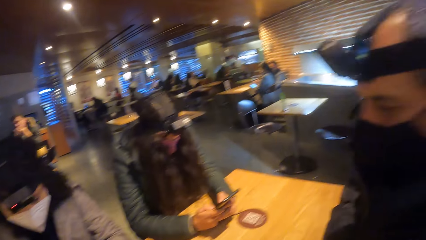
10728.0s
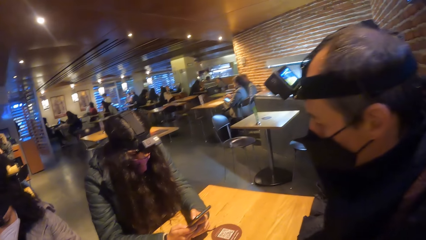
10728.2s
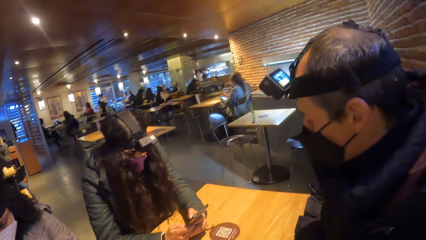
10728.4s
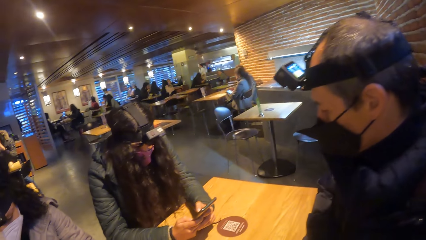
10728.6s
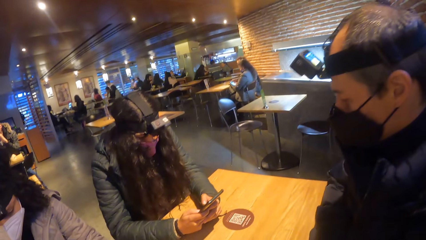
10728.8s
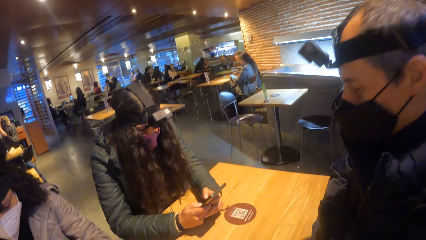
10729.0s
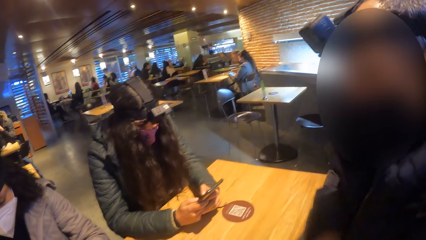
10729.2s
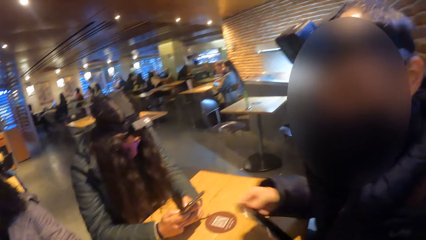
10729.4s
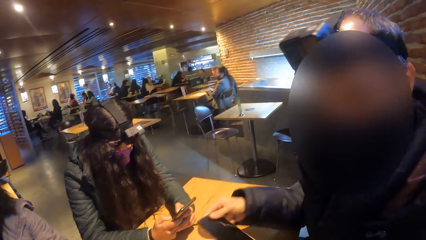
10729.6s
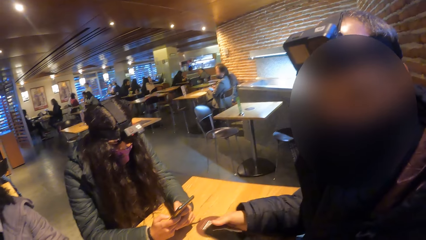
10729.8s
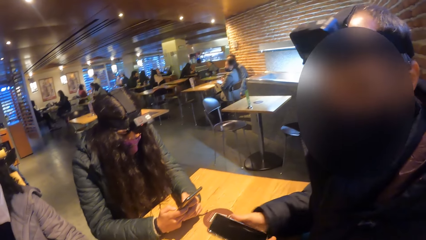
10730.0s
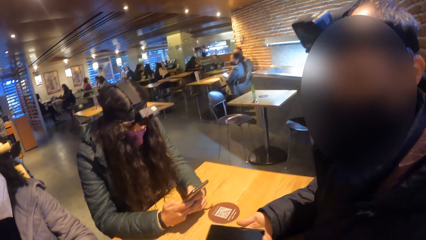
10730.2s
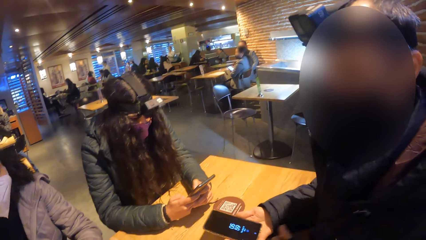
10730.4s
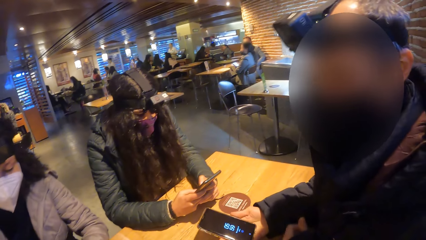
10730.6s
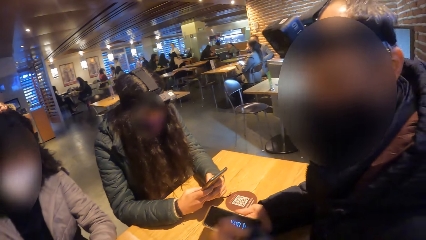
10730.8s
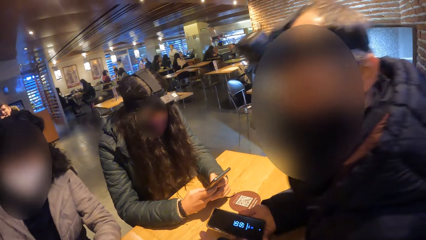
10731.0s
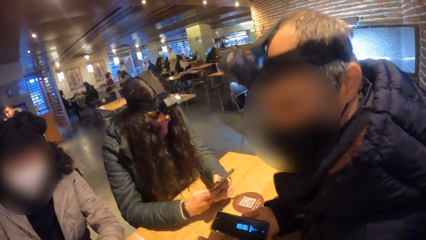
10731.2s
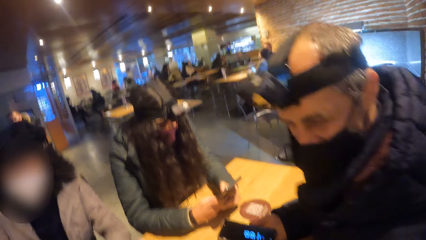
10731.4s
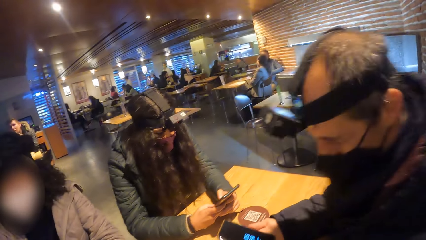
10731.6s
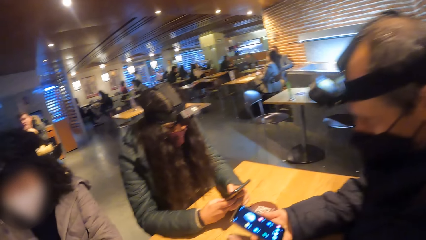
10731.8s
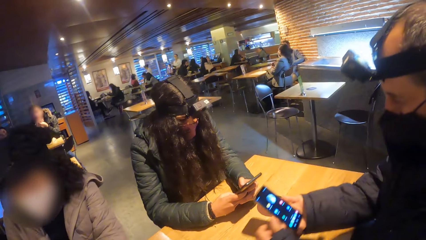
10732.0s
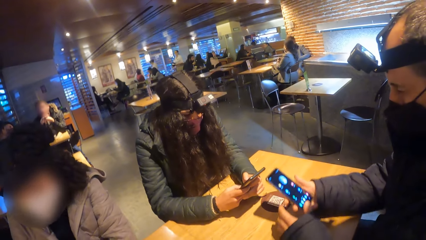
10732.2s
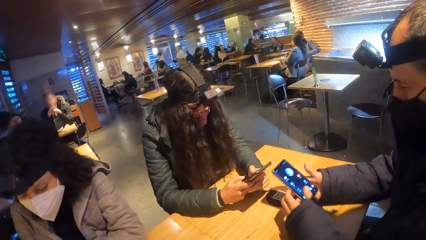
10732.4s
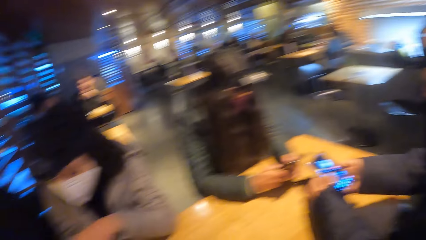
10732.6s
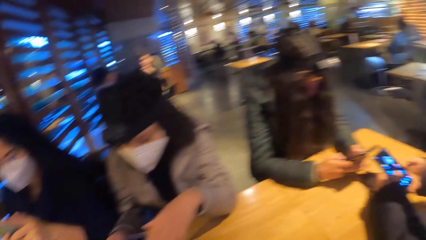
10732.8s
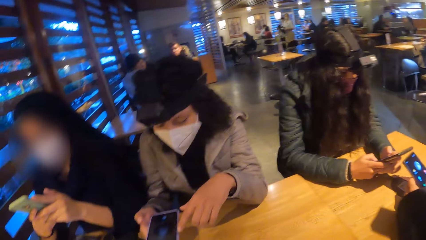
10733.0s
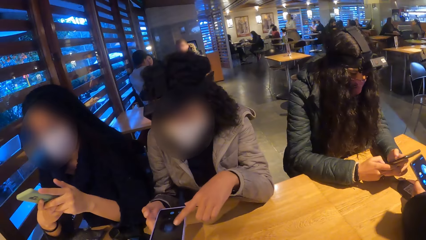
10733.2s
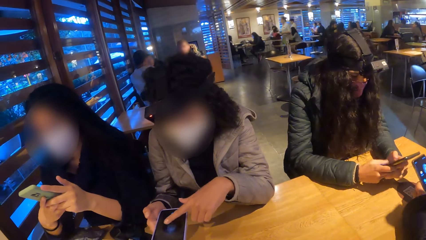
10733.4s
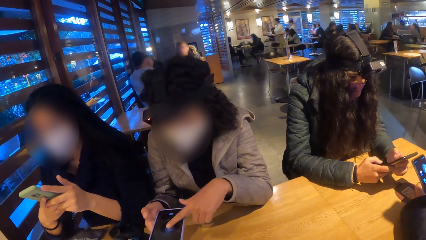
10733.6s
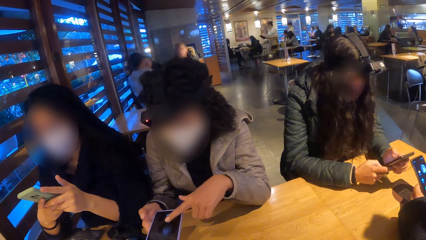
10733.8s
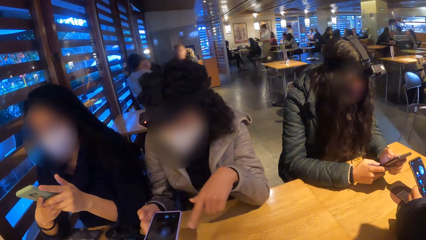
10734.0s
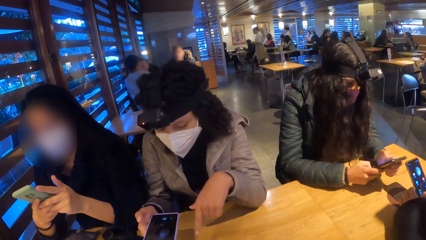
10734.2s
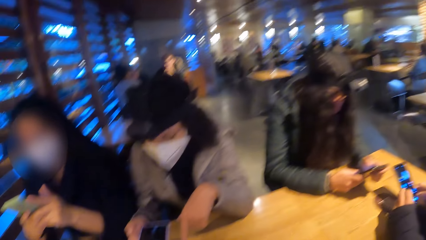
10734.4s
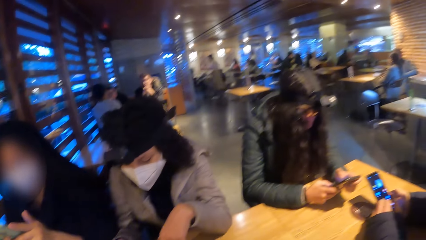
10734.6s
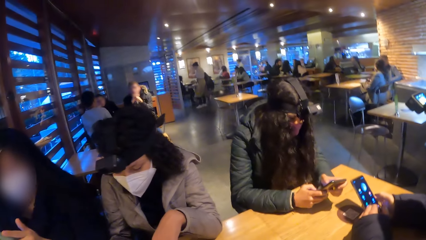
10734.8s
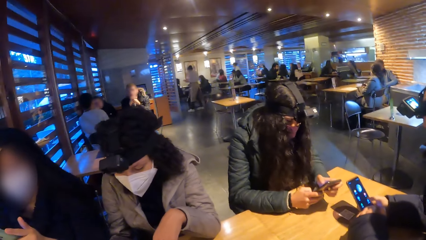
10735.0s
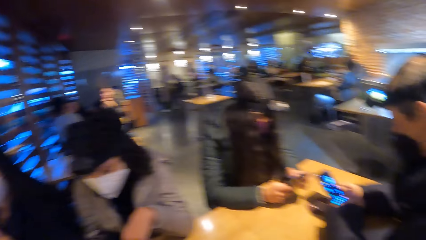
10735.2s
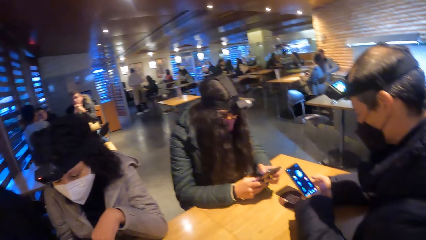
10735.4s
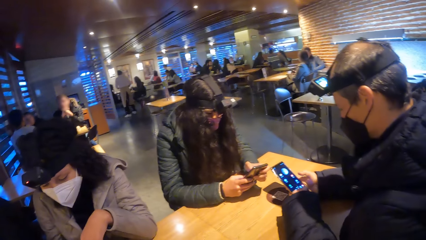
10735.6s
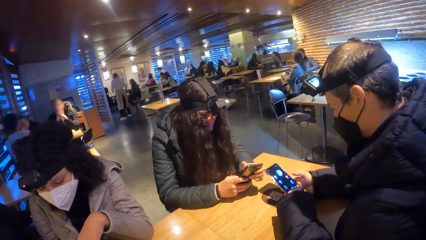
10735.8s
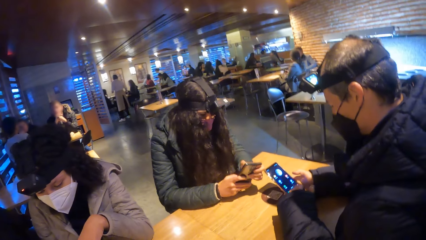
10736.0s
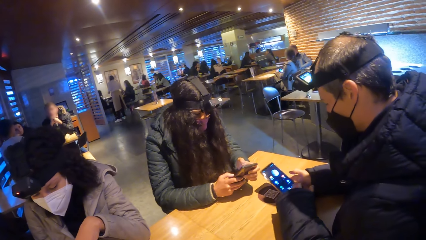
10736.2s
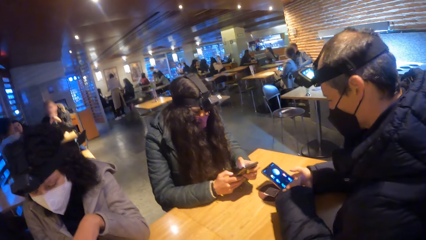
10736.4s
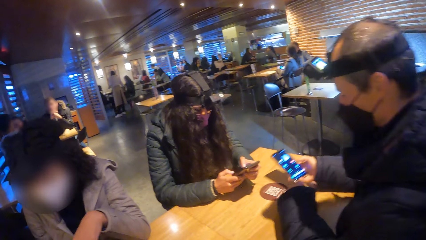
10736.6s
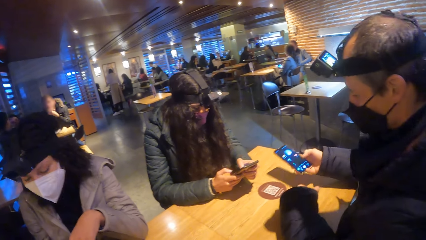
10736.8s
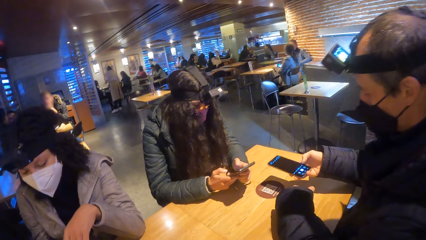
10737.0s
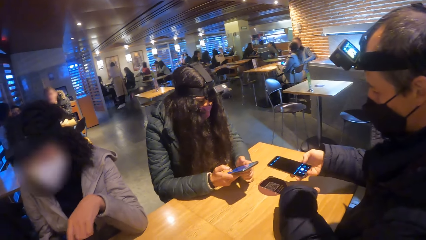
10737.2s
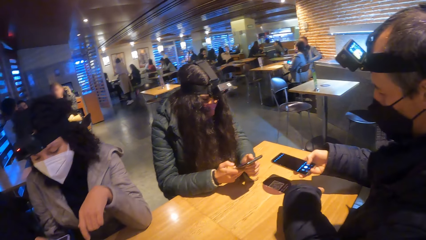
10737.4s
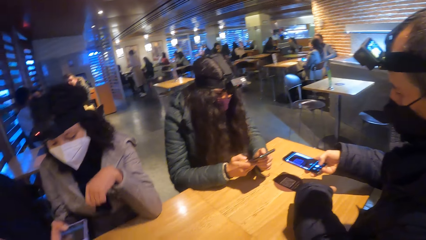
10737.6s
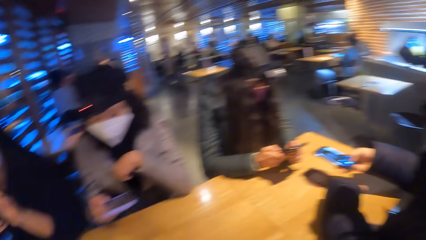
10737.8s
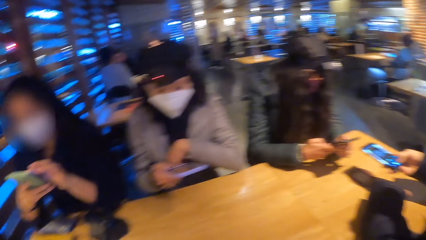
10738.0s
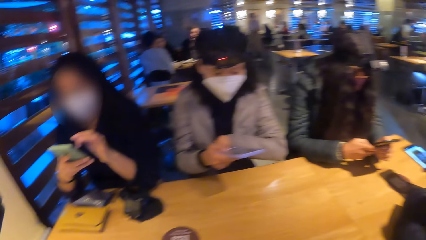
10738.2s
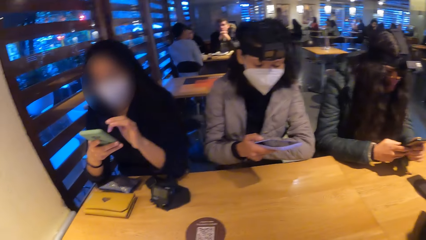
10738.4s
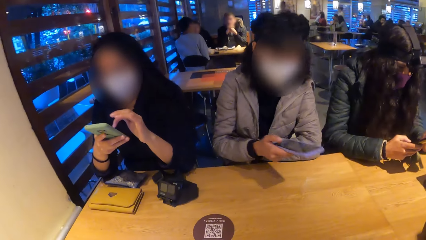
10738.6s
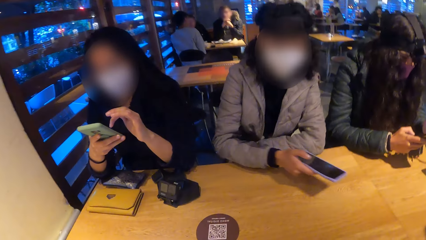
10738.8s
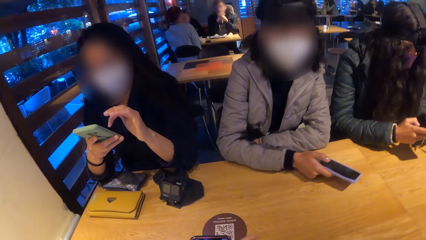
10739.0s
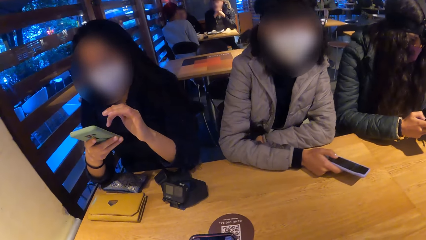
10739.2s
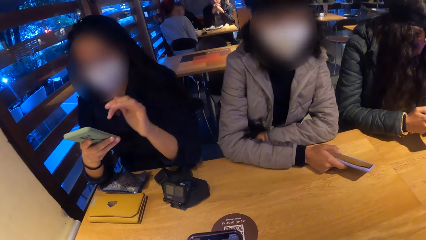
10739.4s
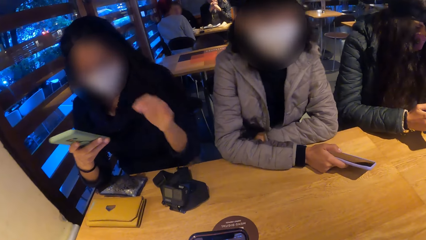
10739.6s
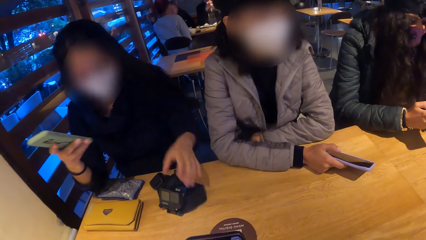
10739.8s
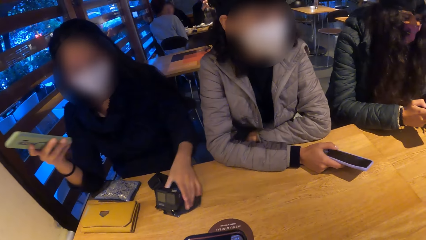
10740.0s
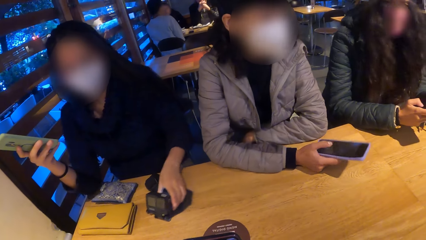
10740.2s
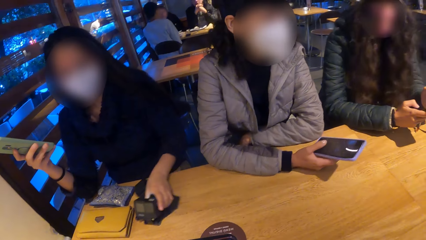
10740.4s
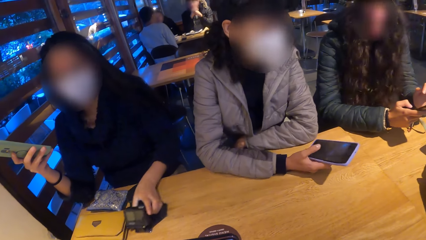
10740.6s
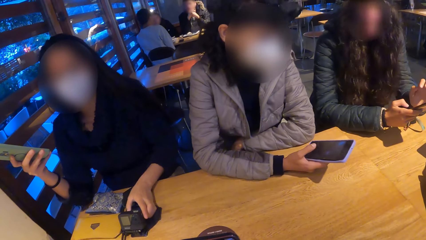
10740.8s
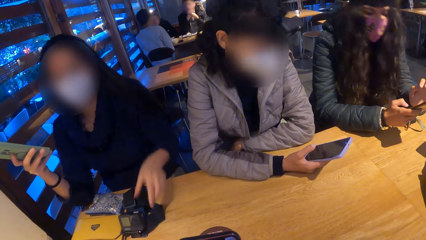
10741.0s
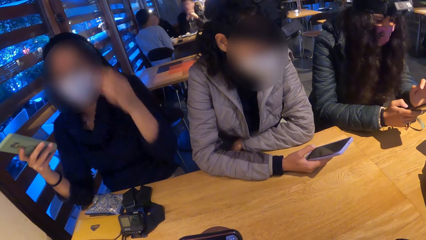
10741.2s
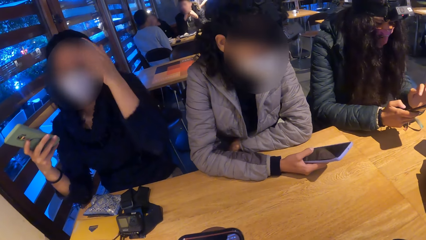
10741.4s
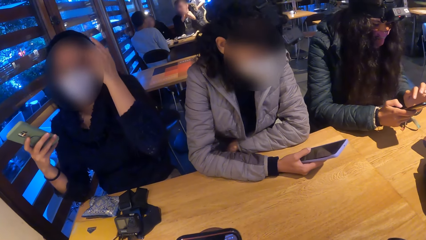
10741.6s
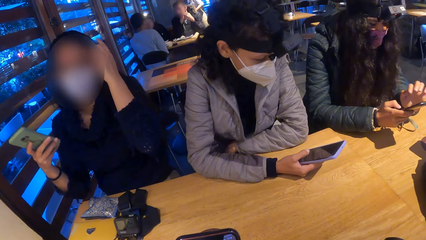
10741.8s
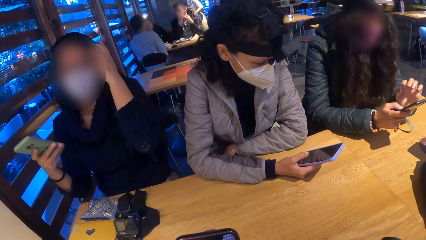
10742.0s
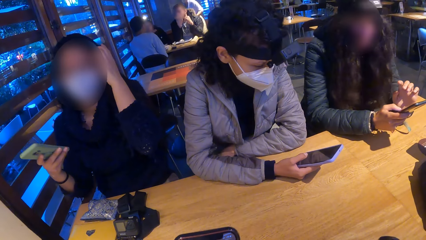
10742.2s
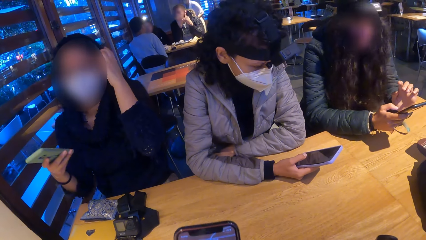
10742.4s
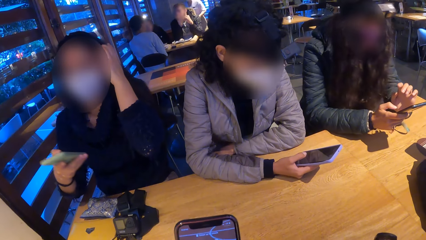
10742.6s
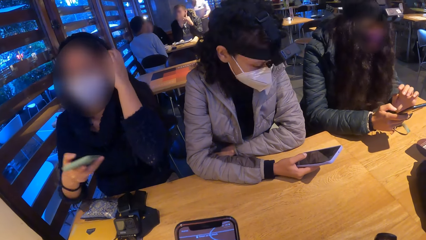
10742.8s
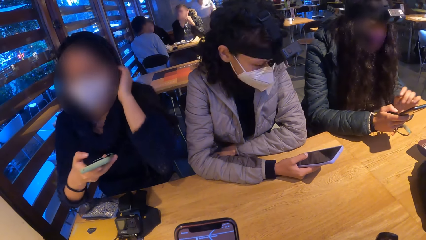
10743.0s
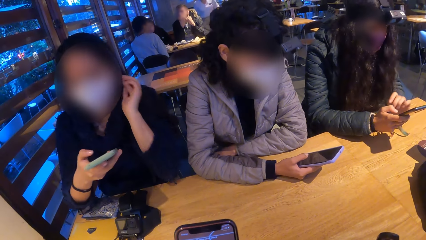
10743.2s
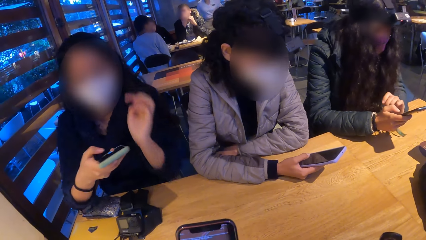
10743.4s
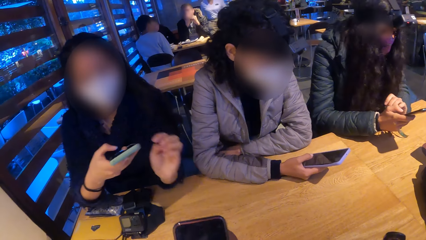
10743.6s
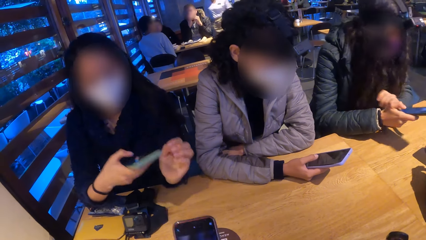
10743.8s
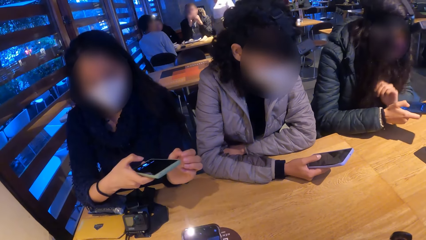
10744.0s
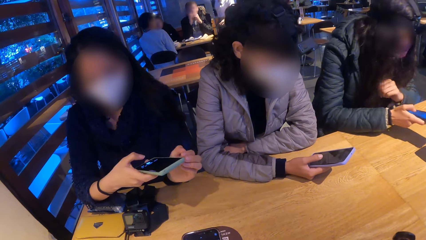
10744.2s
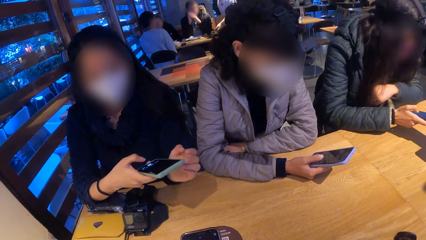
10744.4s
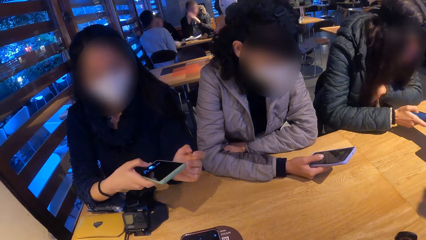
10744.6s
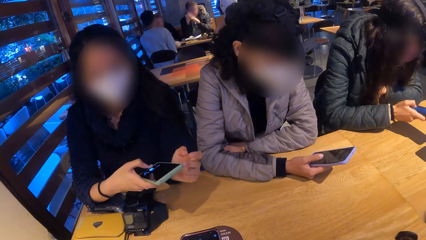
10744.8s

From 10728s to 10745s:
The camera wearer converses with a man. The man interacts with the camera wearer. The man presses a phone with both hands. A woman presses the phone in her right hand with her left hand. The man scans a barcode on the table with the phone in his right hand. The woman places her left hand on the table and places her right hand on the table. Another woman adjusts the camera on the table with her left hand, touches her hair with her left hand, and places her left elbow on the table. The first woman presses the phone with her right hand.
